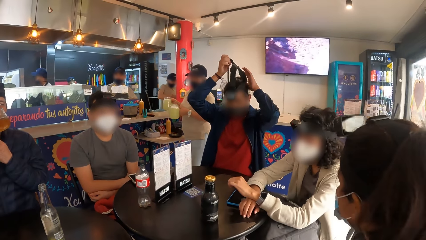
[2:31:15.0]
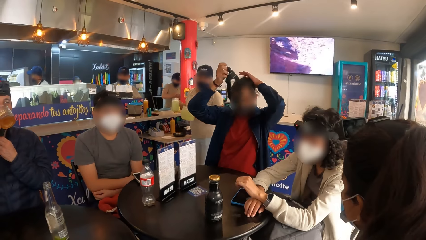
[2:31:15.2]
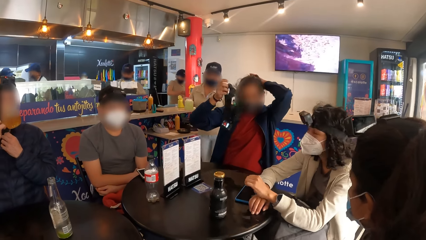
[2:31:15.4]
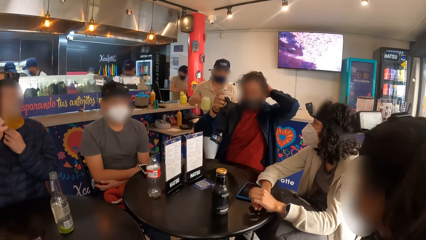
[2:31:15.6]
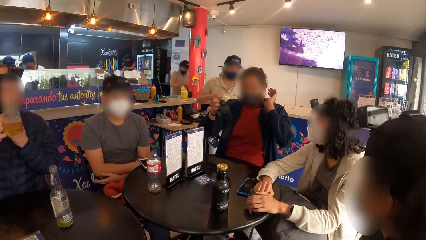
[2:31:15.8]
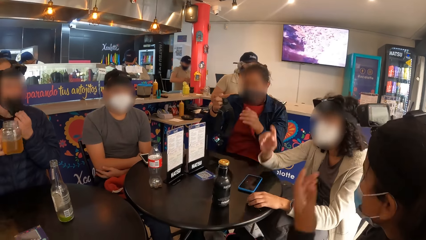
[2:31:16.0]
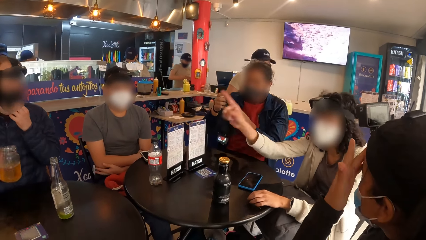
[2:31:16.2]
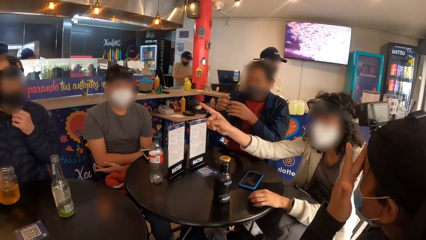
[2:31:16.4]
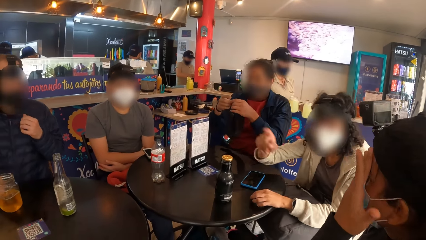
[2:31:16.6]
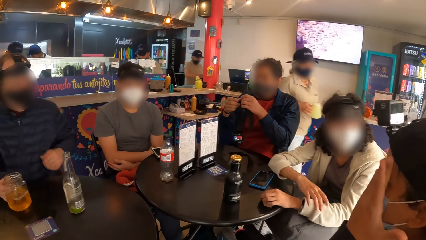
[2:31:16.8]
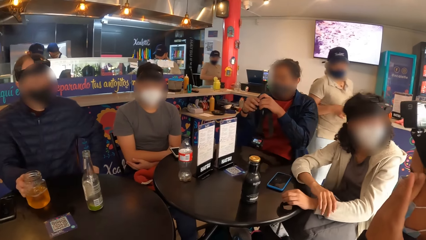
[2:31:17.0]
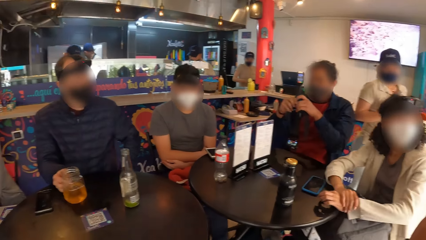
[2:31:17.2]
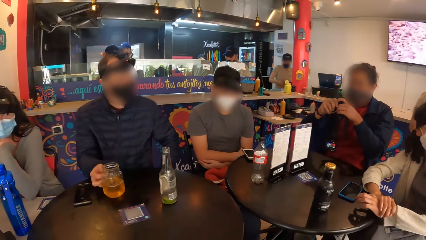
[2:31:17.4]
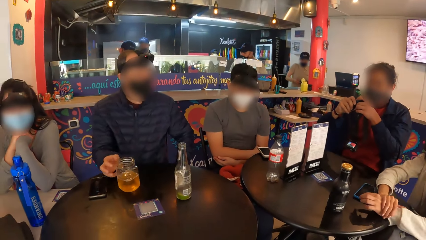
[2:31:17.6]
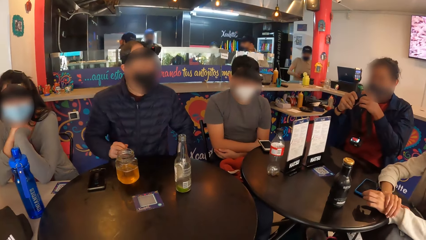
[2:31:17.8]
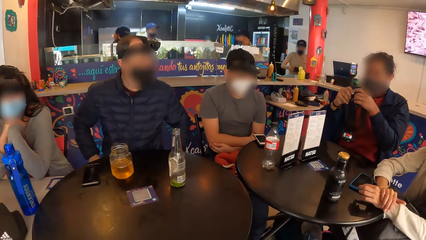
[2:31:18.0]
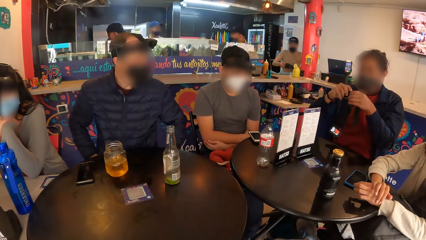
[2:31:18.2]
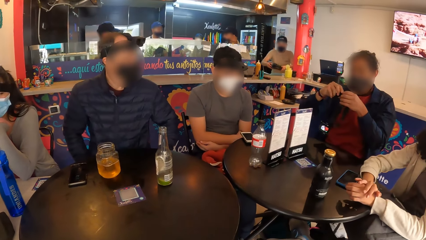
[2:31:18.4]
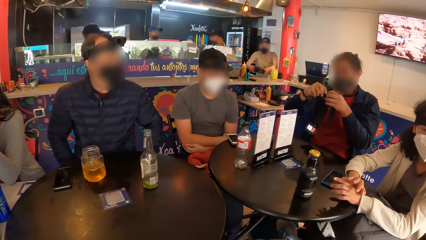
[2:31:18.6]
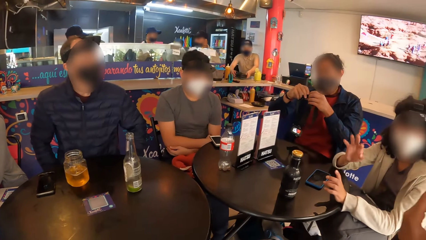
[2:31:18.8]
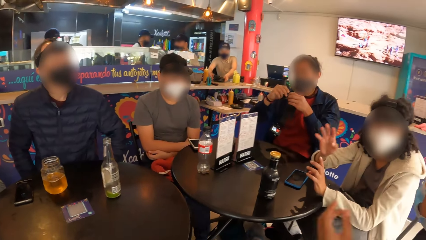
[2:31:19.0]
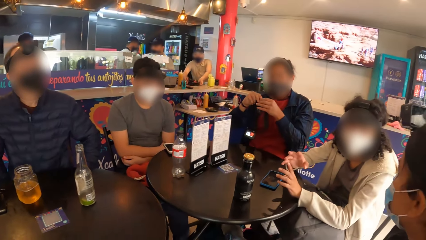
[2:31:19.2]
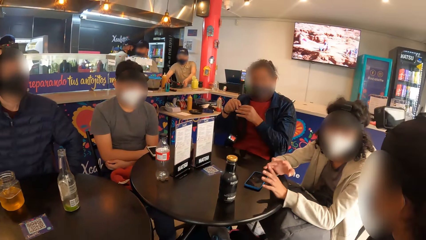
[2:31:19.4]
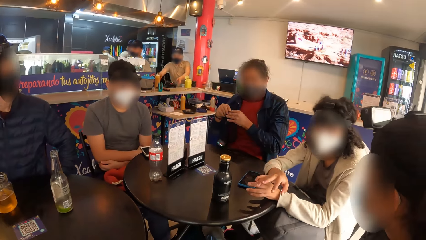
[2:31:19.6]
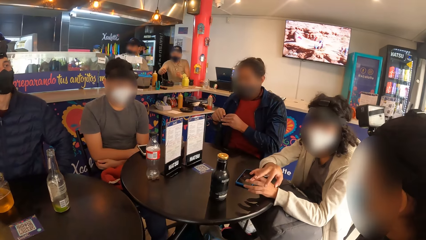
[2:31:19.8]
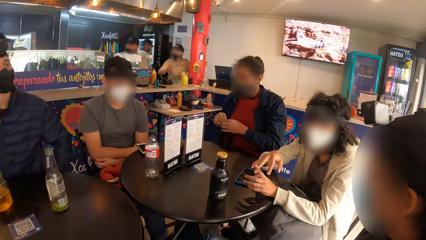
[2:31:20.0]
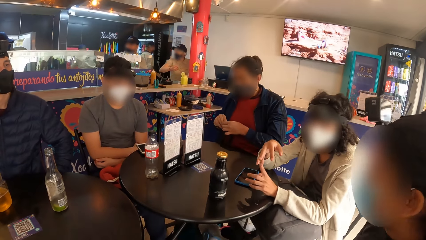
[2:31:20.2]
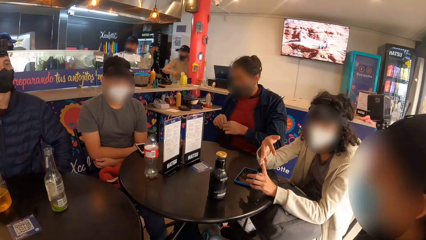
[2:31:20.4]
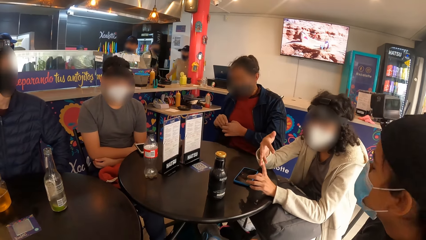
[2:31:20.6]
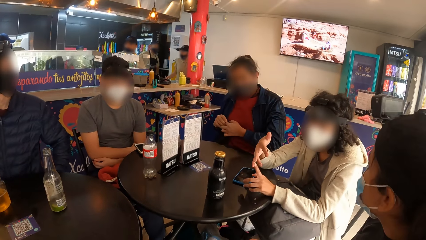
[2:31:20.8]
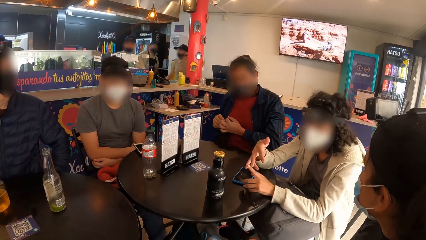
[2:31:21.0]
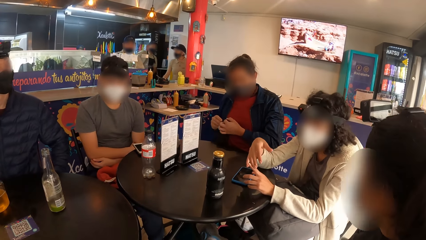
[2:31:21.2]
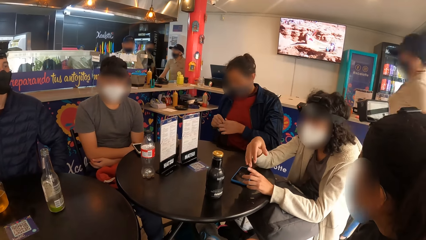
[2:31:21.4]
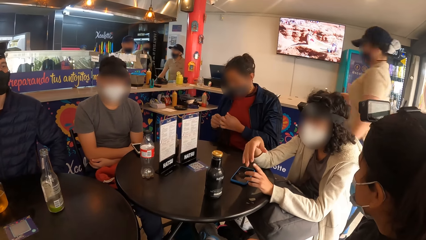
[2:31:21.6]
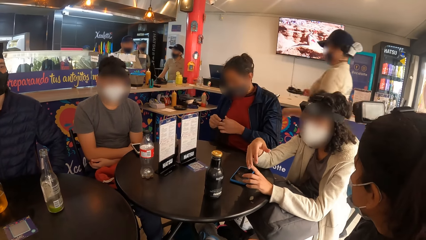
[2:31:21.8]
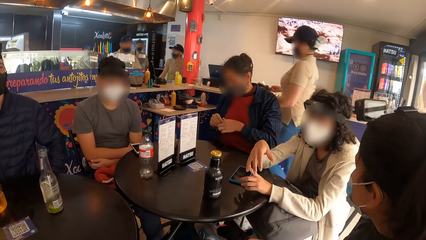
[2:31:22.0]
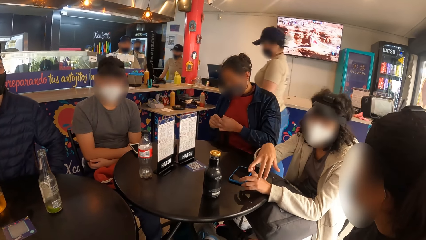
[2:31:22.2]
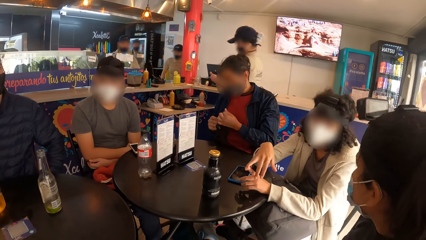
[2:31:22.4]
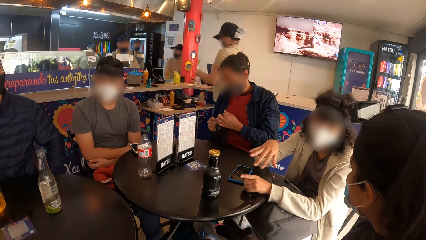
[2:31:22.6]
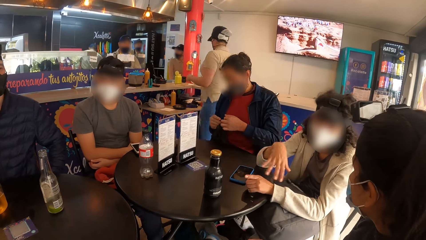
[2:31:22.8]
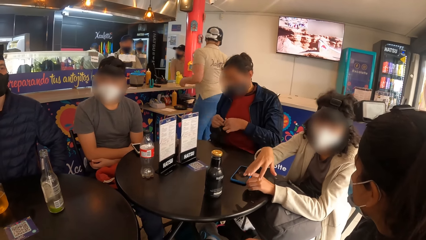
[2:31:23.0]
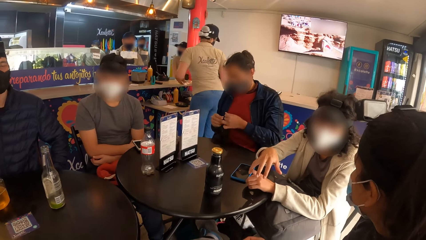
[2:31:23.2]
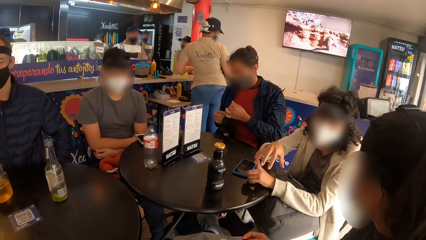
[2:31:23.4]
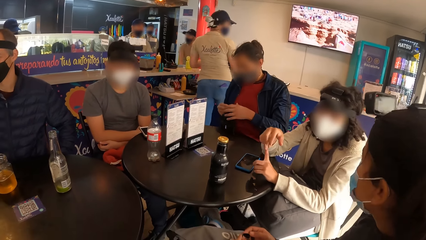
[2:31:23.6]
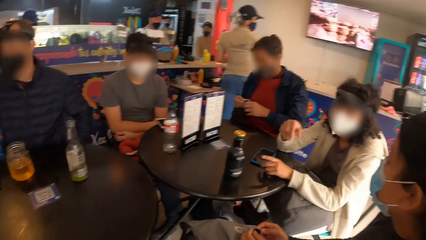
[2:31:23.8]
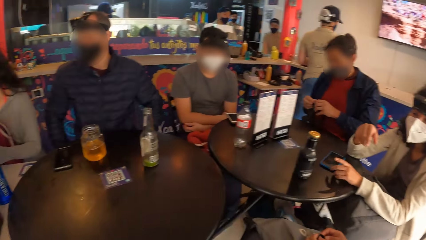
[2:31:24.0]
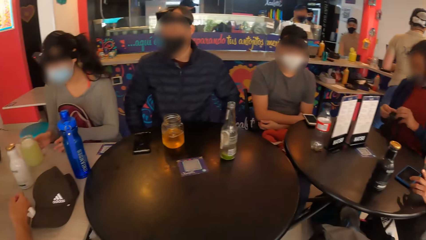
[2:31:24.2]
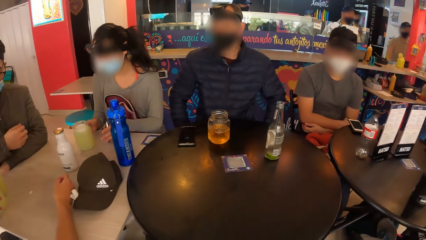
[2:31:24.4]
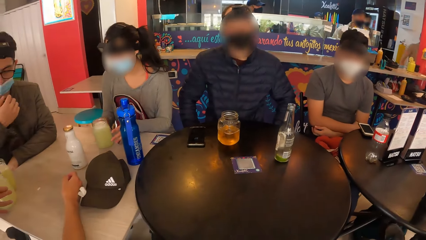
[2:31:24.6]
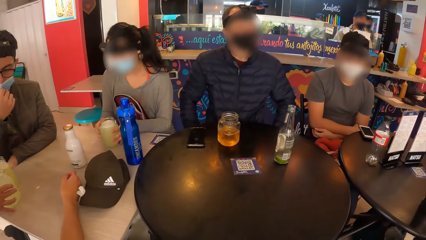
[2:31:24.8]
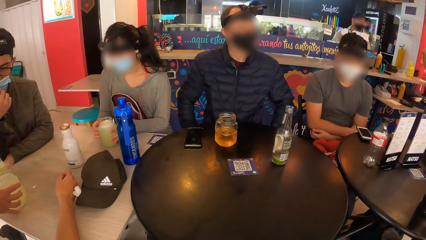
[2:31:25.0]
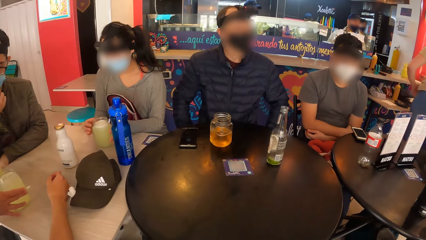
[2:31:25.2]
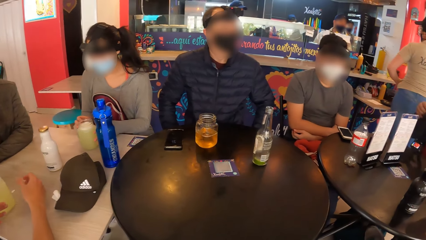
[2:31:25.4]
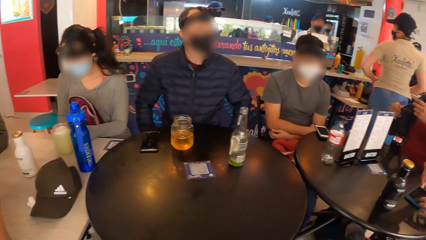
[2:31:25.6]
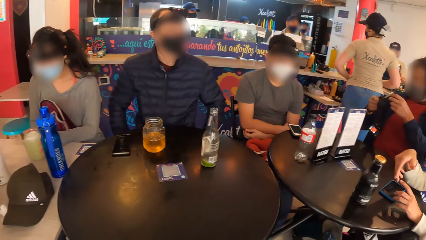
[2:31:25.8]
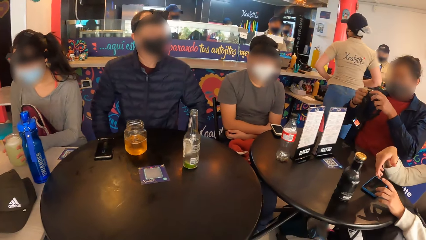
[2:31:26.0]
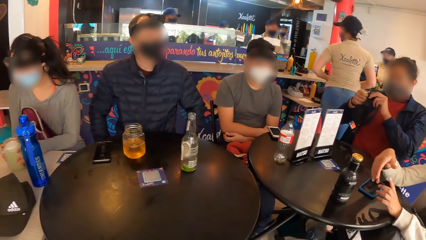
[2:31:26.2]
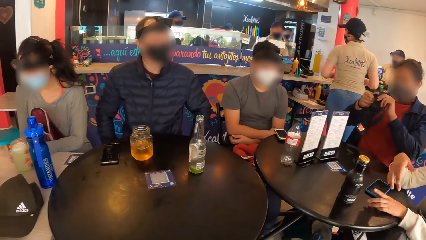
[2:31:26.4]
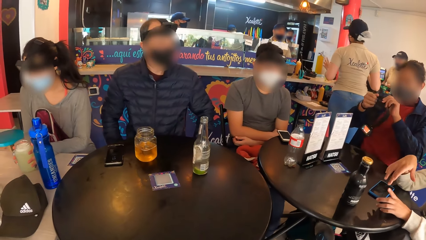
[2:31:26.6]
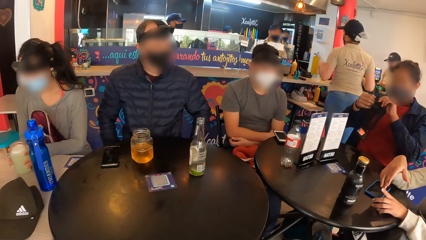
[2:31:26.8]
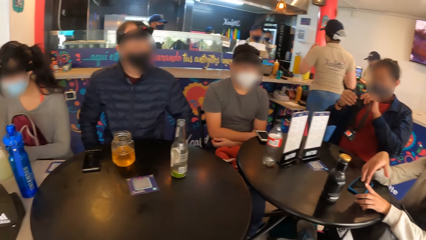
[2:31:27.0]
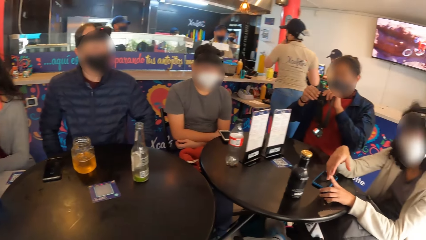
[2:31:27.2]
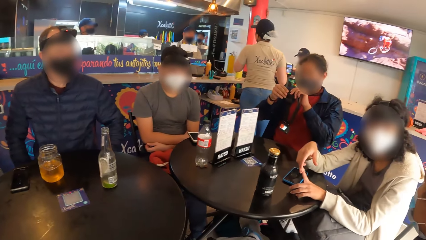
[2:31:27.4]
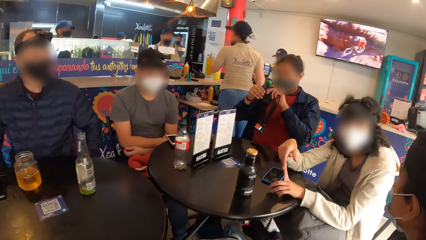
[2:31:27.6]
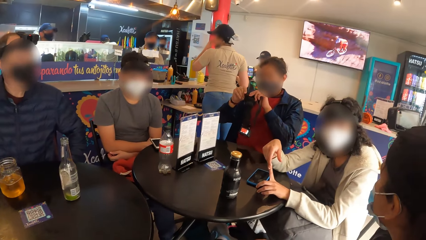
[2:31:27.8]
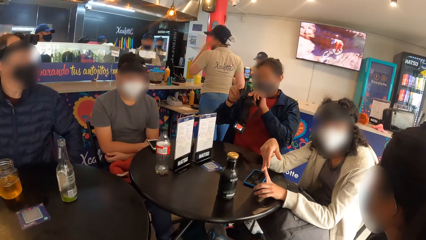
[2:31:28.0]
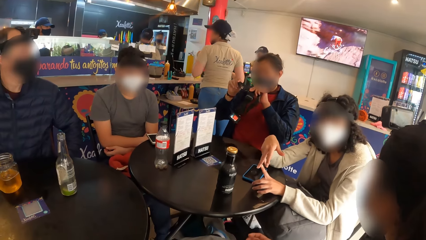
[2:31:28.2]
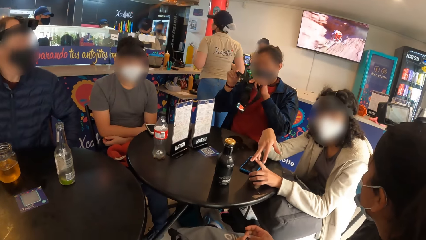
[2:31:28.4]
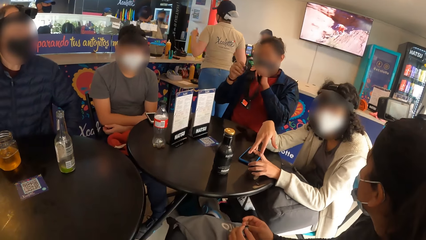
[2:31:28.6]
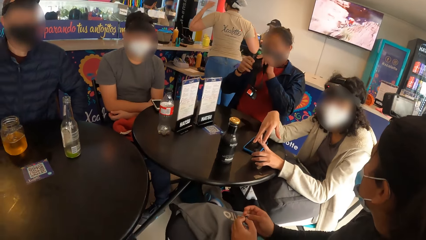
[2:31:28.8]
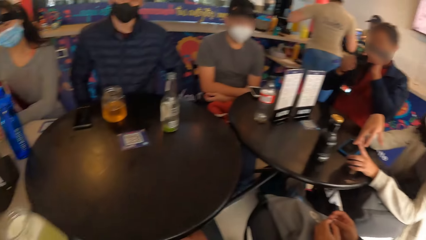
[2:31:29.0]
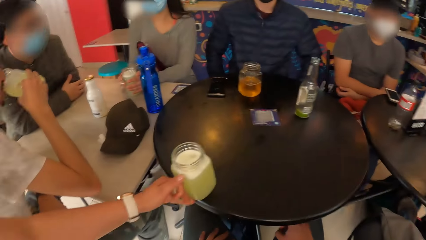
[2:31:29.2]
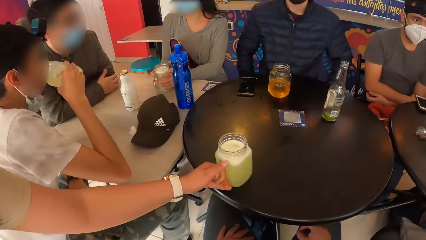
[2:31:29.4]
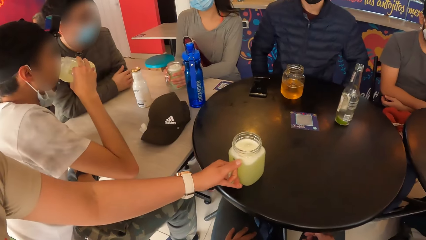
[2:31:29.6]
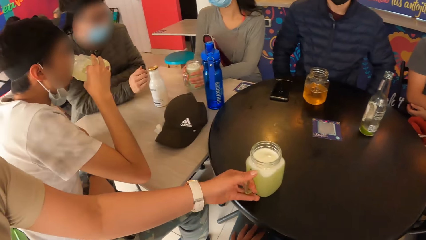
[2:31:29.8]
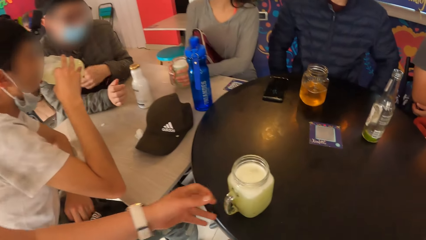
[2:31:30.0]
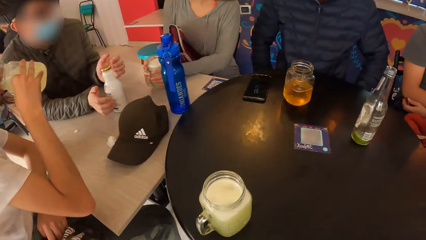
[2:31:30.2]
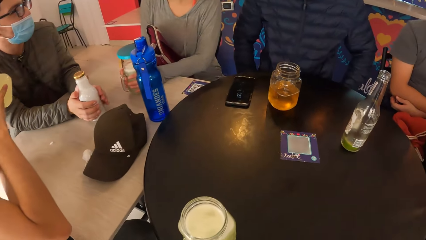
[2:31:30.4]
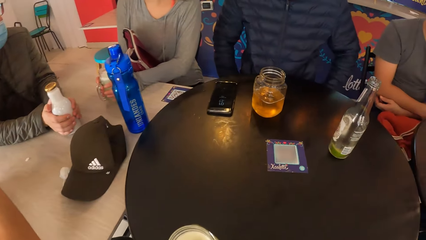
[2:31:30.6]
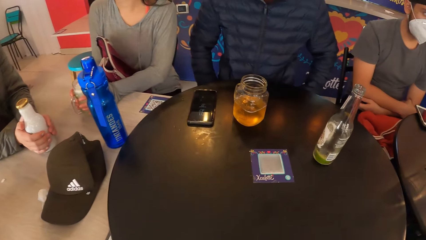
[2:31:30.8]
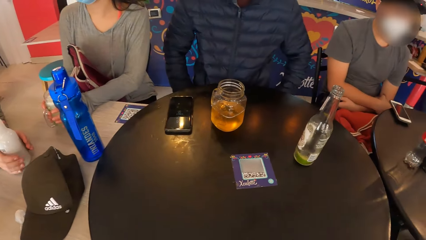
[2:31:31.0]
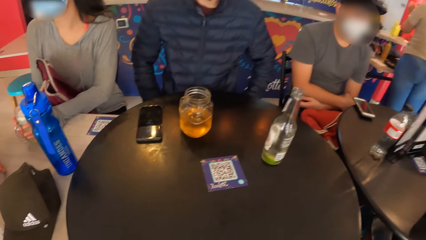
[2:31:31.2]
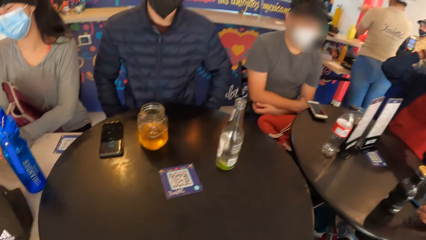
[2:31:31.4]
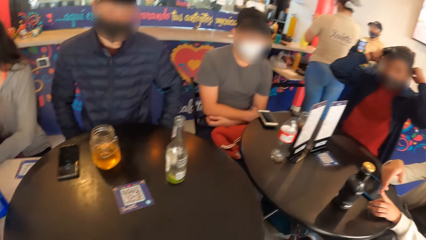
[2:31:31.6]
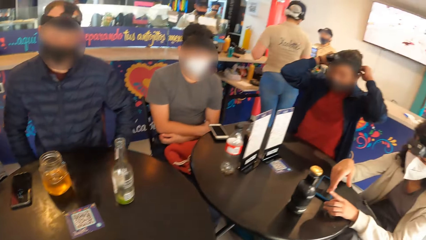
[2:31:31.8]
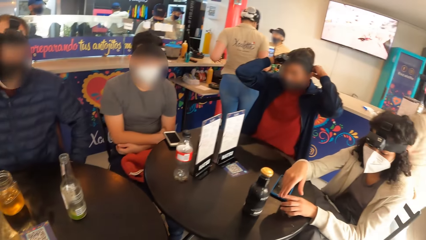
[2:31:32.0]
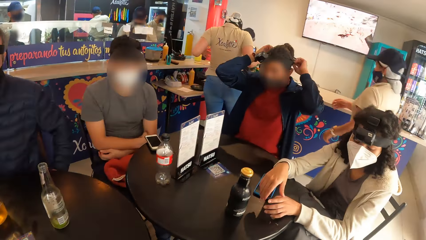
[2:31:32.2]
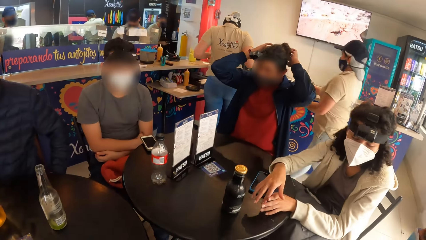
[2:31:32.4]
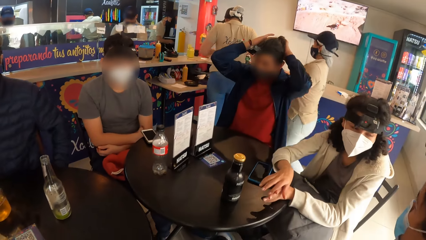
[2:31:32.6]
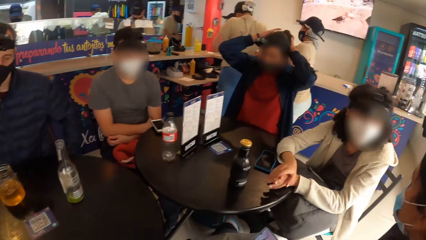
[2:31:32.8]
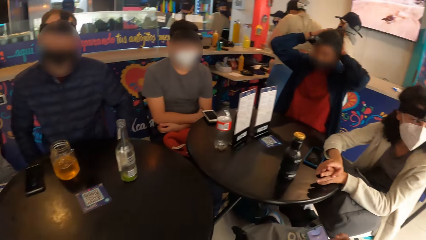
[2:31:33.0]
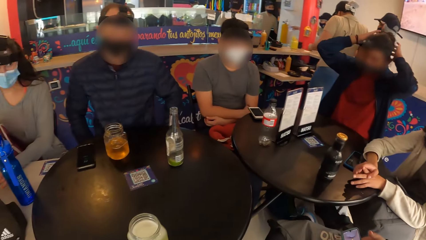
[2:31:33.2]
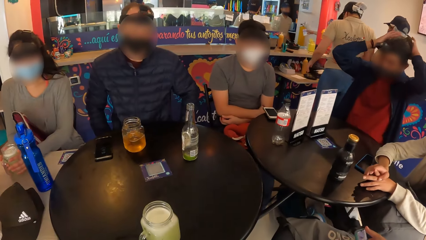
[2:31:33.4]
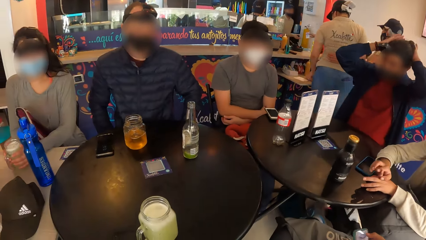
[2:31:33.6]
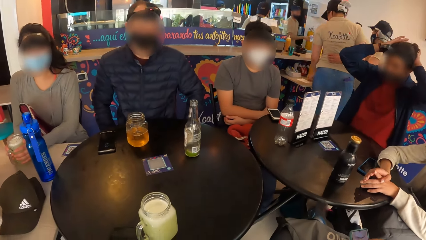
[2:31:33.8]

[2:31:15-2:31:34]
The man removes the camera from his head with both hands. The man holds the camera with his right hand and rubs his head with his left hand. The man holds the camera with both hands. The woman drags a glass of juice across the table with her right hand and holds the glass of juice on the table with both hands. The waiter moves a glass of beer across the table with her right hand. The waiter drops the glass of juice on the table with her left hand. Another woman drinks the glass of juice in her right hand. Another man holds a white bottle on the table with both hands. The first woman holds the glass of beer on the table with both hands. The first man wears the camera on his head with both hands. The camera wearer stares around the room.
